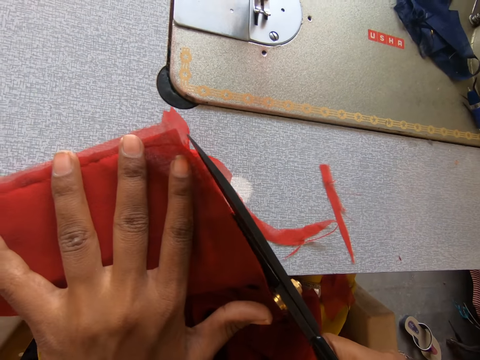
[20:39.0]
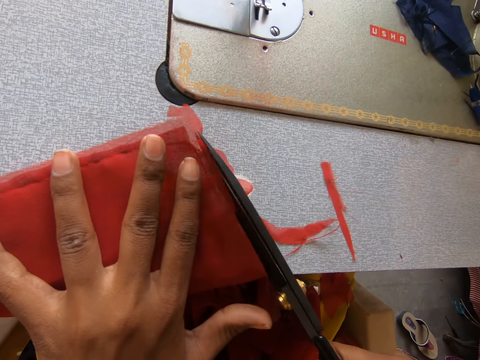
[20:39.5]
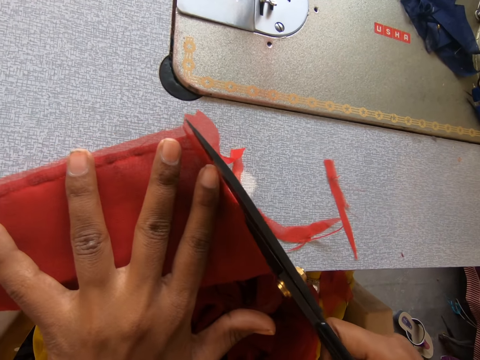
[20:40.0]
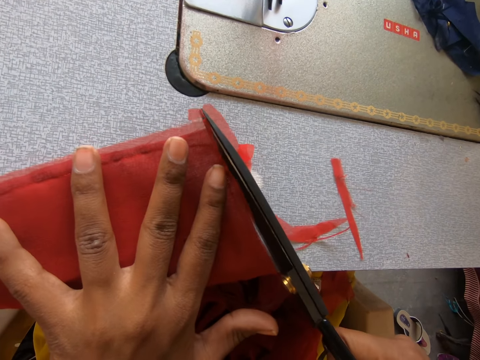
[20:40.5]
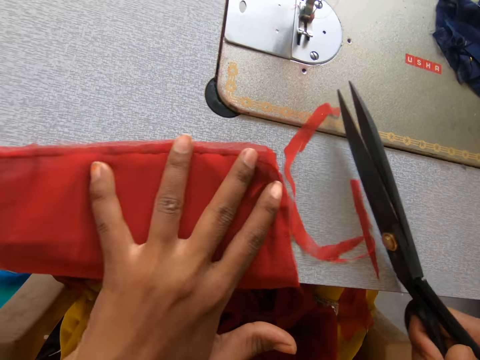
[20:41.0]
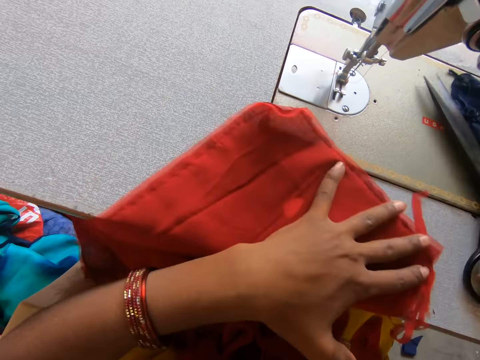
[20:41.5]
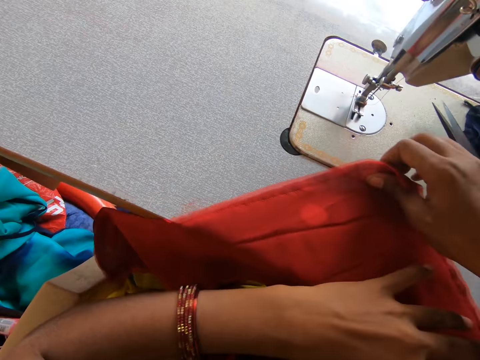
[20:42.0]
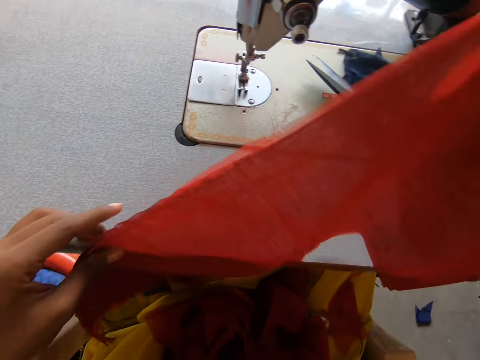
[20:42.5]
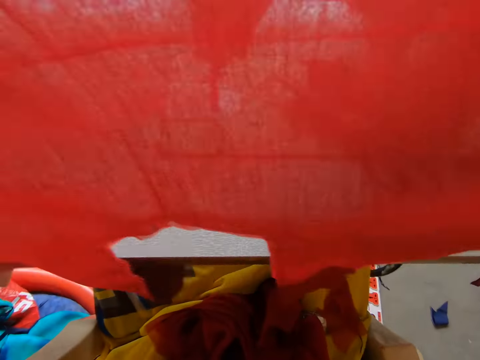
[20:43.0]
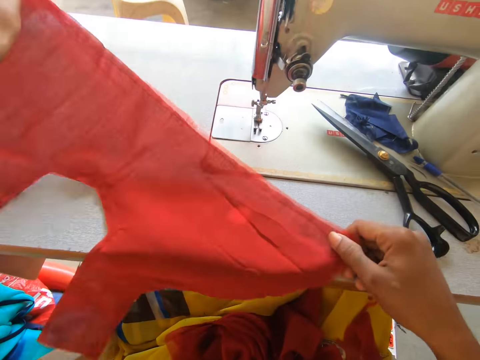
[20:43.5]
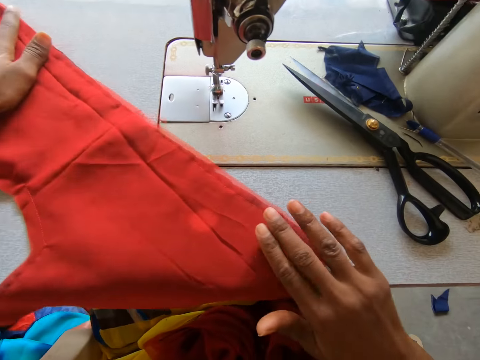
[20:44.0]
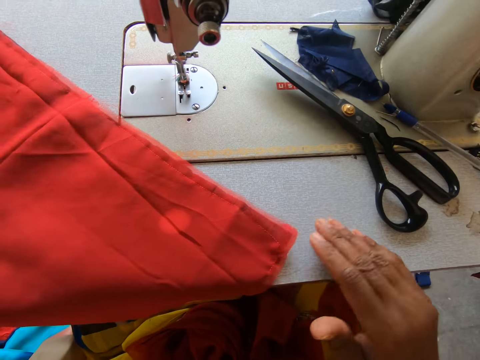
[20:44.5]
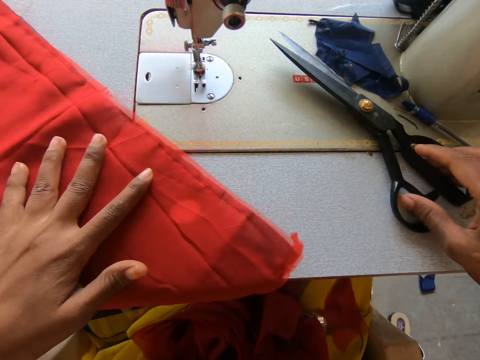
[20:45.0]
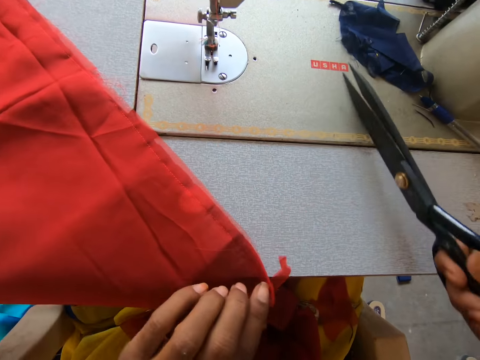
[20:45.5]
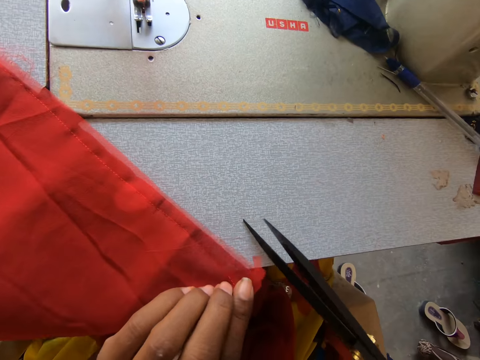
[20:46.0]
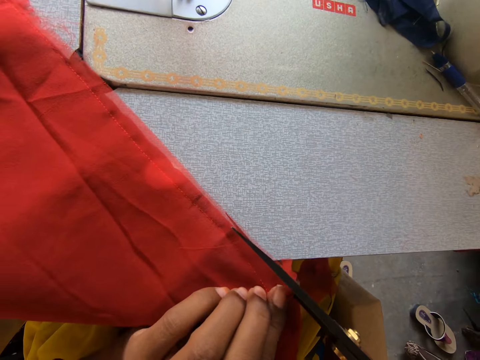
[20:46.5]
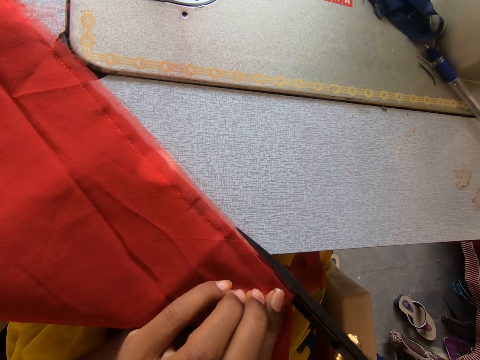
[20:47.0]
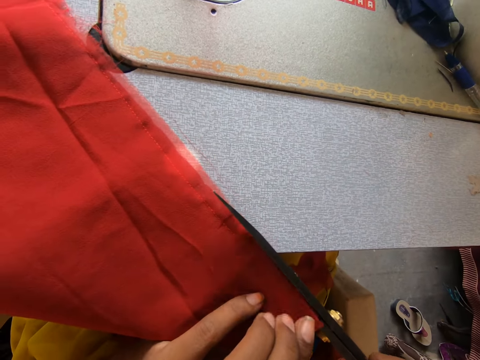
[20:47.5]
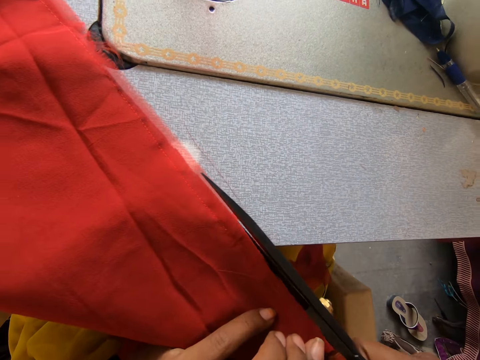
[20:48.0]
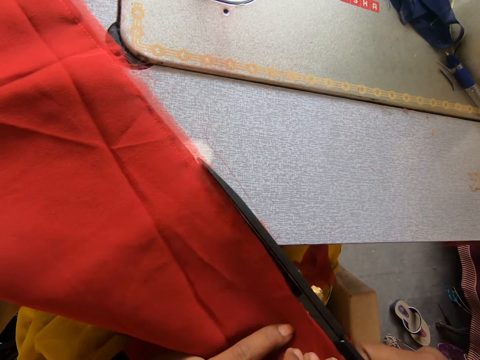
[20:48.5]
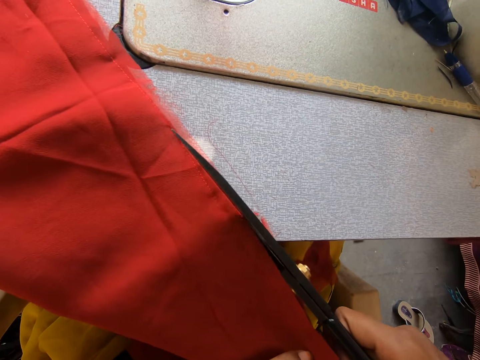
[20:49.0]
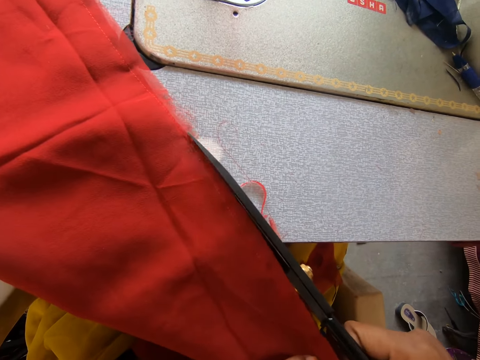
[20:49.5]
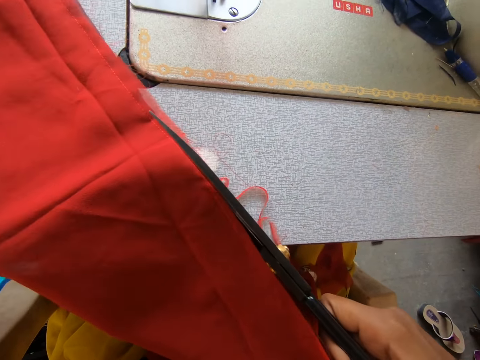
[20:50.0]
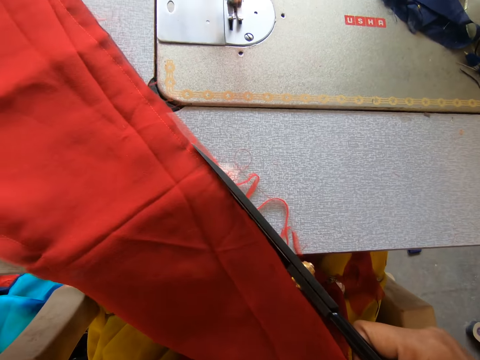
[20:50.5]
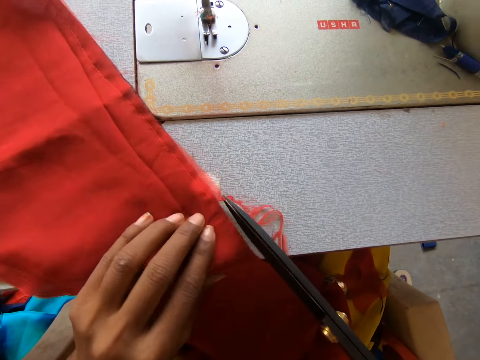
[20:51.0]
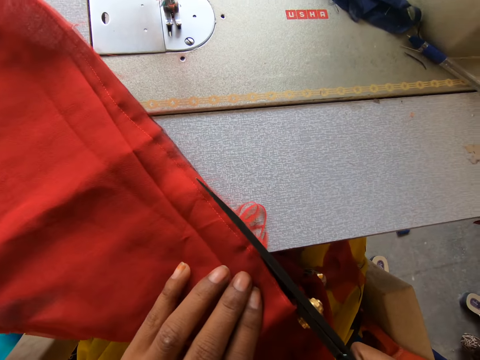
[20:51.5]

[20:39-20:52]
The camera wearer drops the scissors on the sewing machine. They lift the fabric. They take the scissors on the sewing machine. They cut off part of the piece of cloth with the scissors.

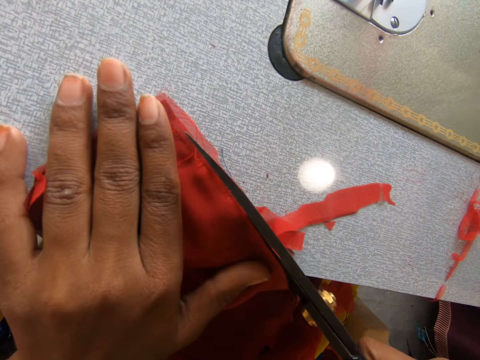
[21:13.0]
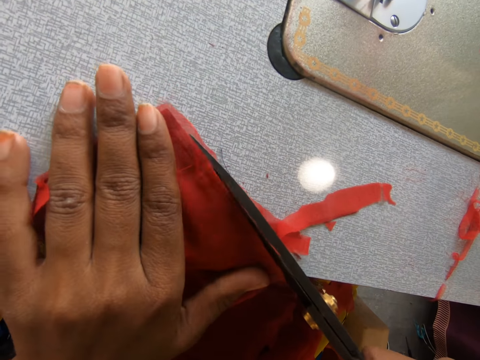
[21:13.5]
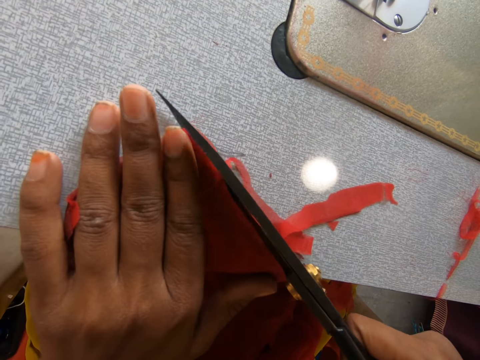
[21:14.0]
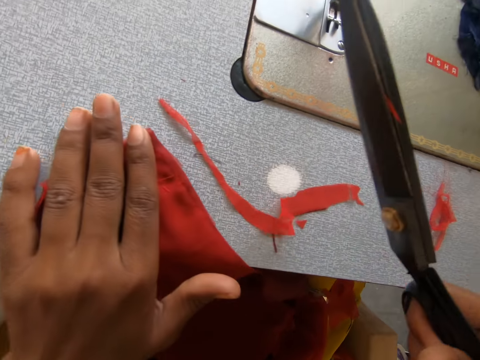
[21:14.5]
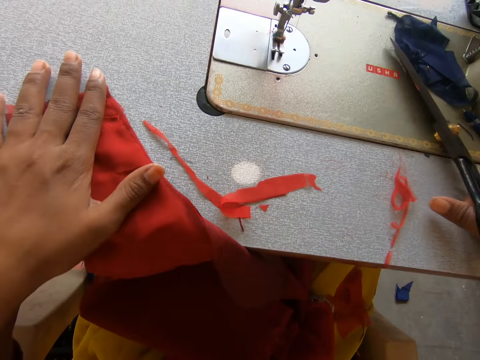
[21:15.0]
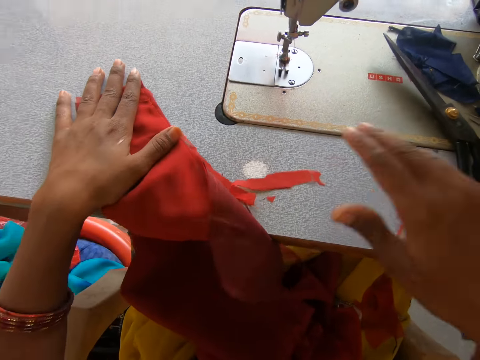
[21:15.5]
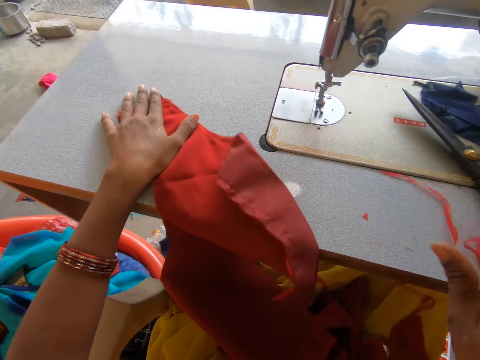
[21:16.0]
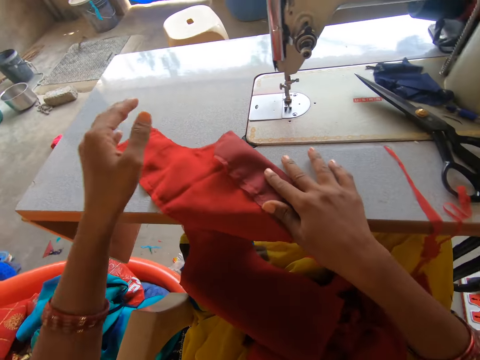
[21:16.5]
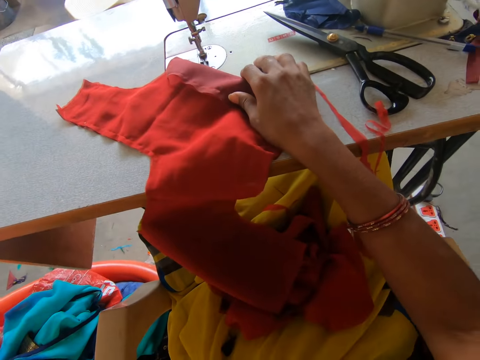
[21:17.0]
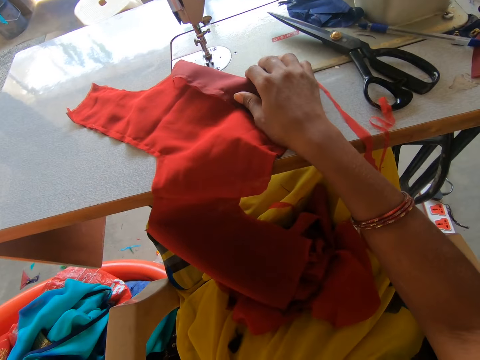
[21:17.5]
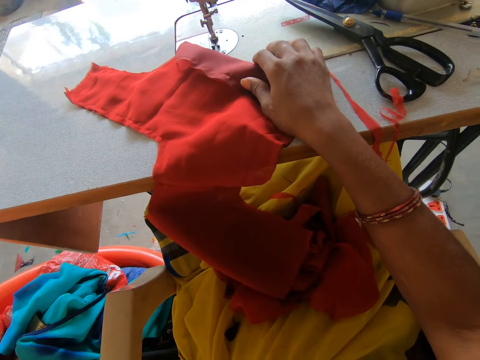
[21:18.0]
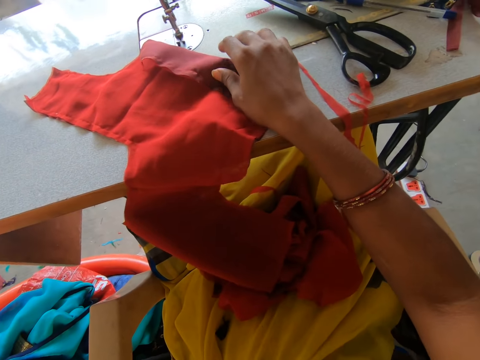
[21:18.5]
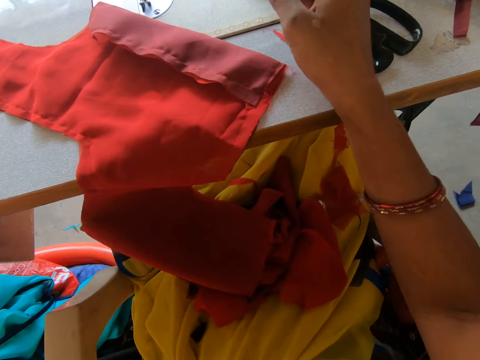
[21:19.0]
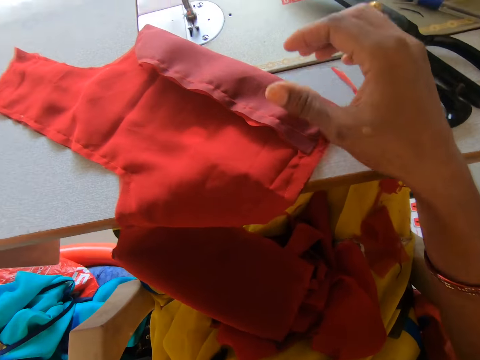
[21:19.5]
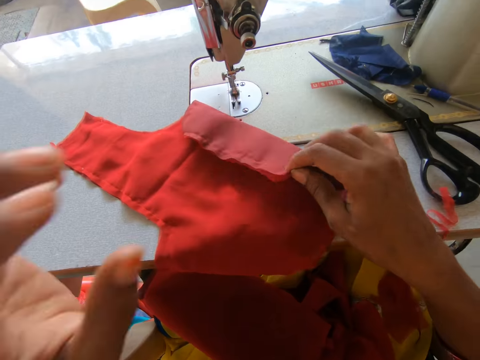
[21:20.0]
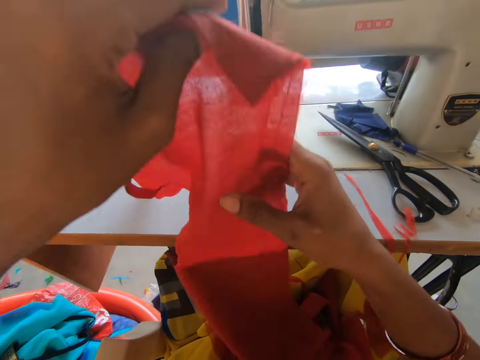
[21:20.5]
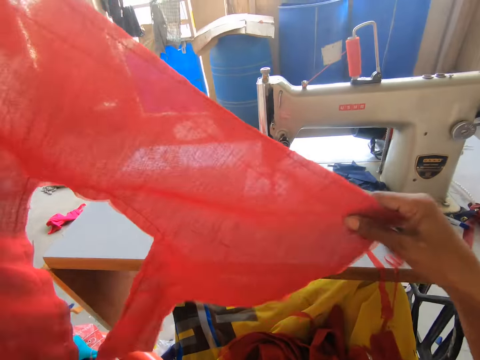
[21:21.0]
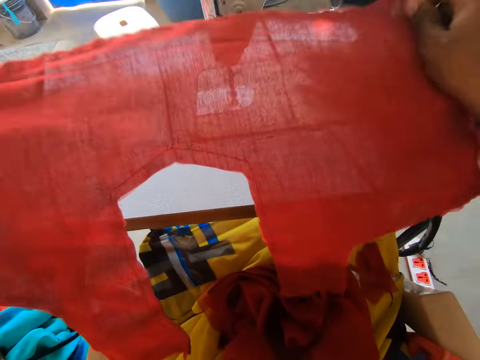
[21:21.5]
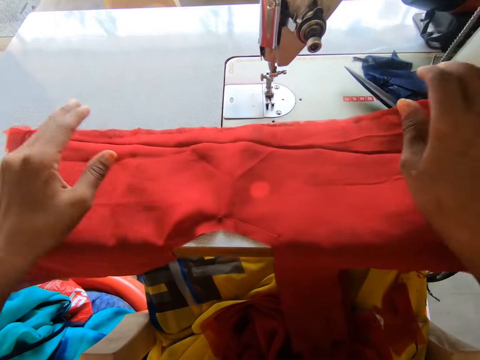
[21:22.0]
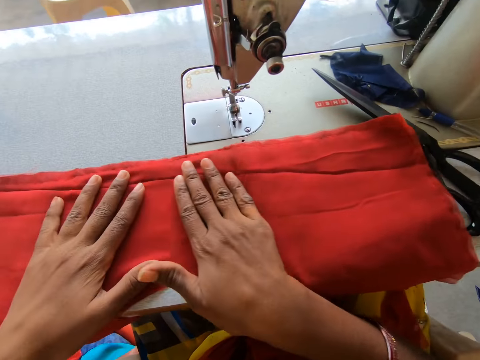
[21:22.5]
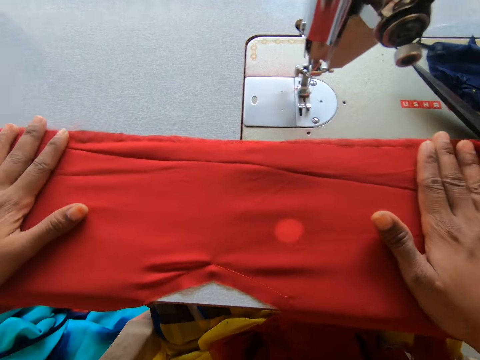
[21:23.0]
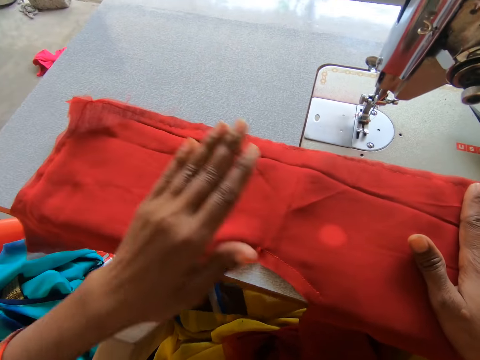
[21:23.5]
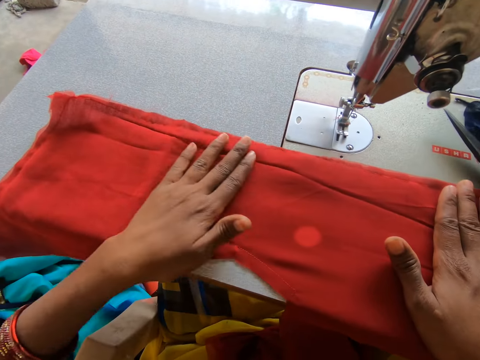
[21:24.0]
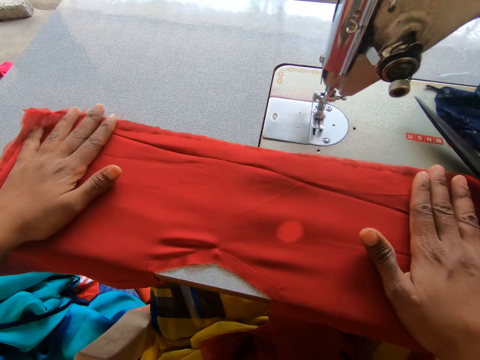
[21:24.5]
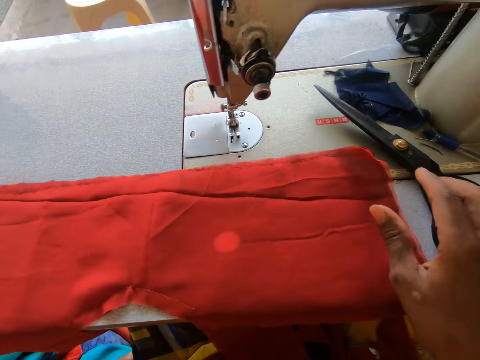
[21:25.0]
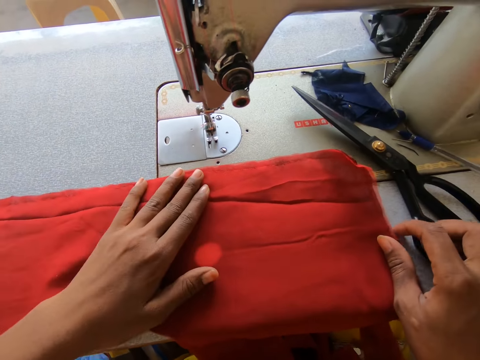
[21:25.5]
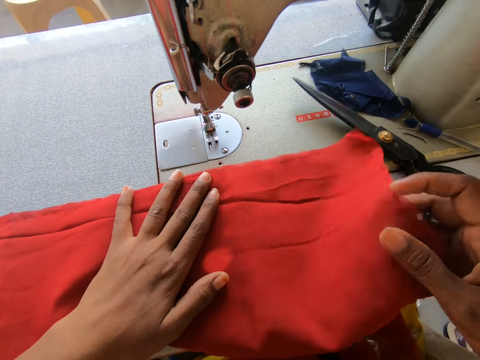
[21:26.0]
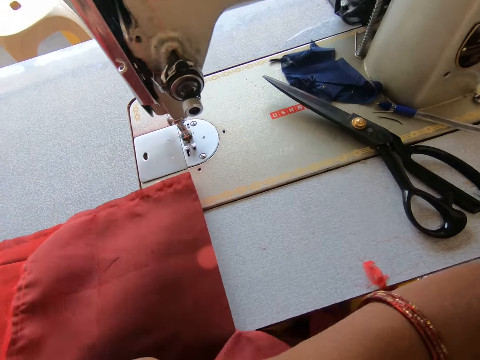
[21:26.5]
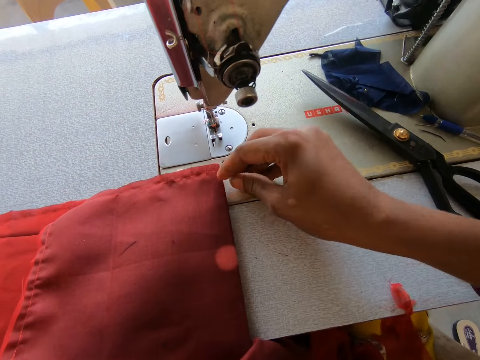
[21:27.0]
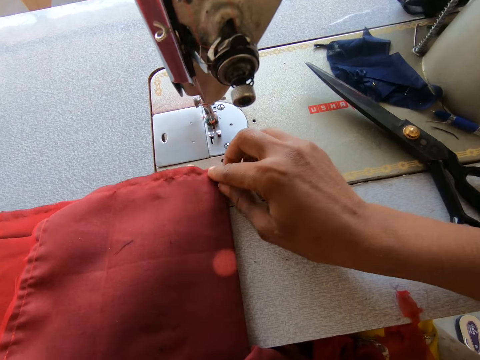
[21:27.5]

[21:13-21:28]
The camera wearer drops the scissors on the sewing machine. He raises up the pieces of cloth. He straightens the pieces of cloth with his hands.
